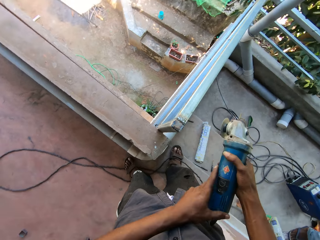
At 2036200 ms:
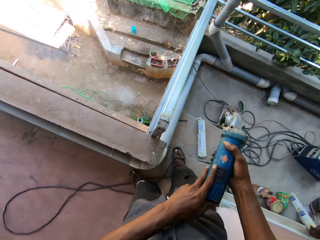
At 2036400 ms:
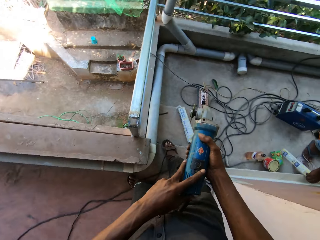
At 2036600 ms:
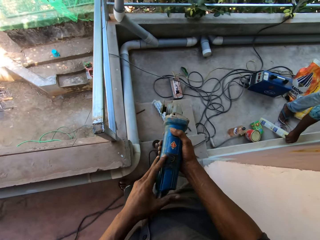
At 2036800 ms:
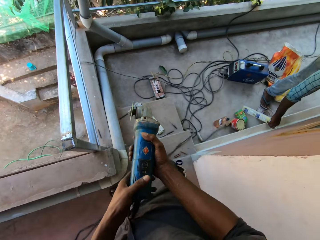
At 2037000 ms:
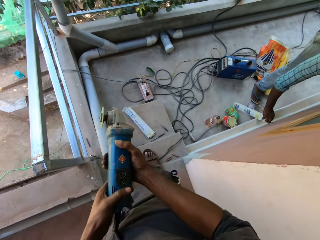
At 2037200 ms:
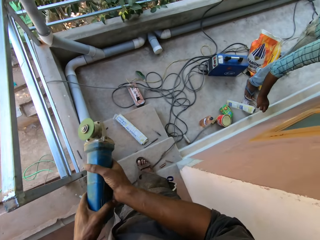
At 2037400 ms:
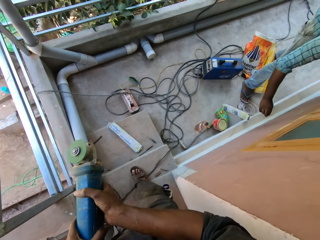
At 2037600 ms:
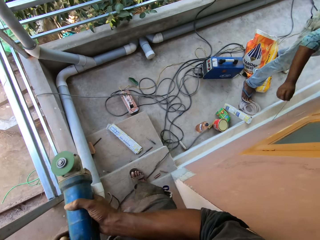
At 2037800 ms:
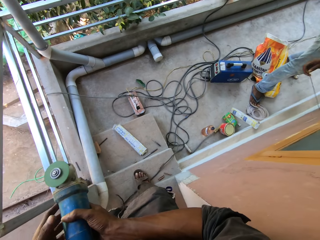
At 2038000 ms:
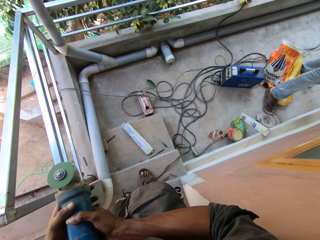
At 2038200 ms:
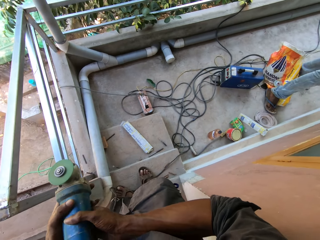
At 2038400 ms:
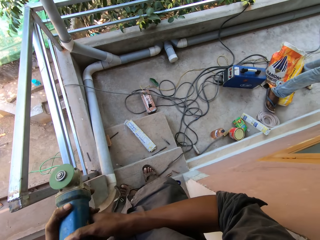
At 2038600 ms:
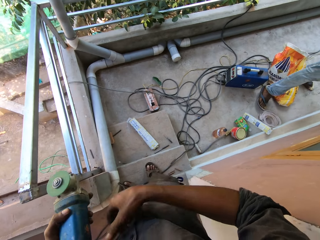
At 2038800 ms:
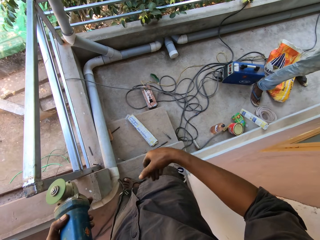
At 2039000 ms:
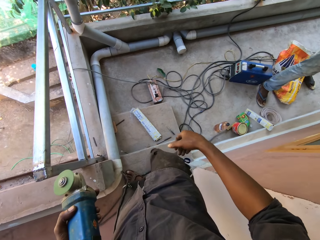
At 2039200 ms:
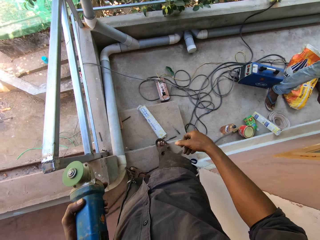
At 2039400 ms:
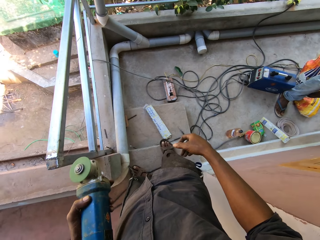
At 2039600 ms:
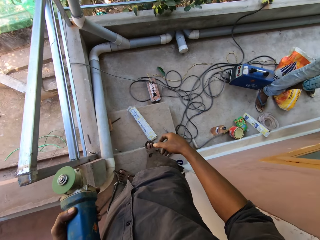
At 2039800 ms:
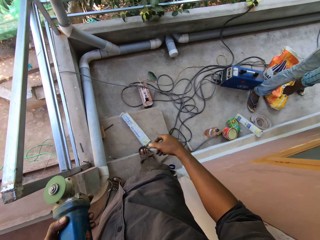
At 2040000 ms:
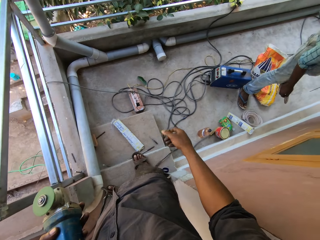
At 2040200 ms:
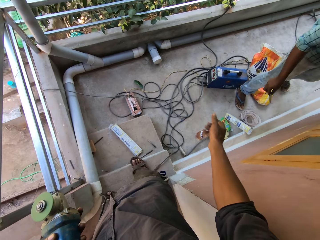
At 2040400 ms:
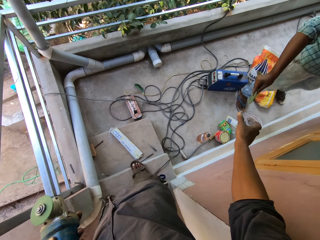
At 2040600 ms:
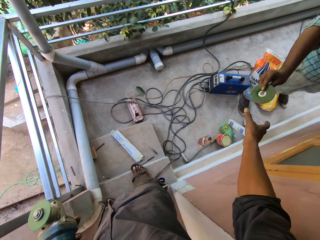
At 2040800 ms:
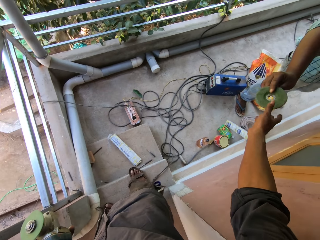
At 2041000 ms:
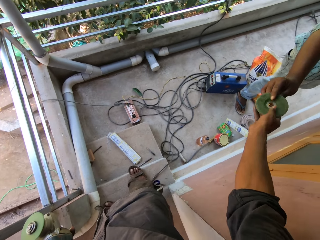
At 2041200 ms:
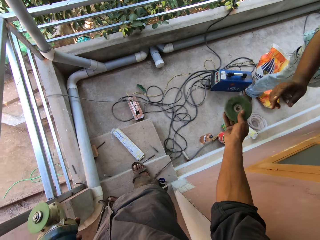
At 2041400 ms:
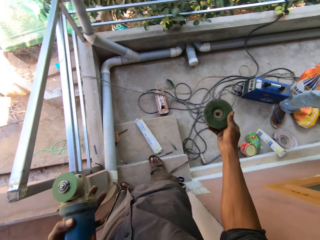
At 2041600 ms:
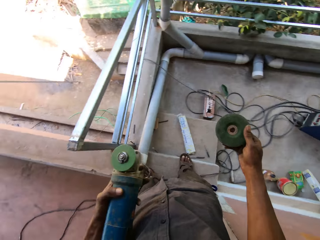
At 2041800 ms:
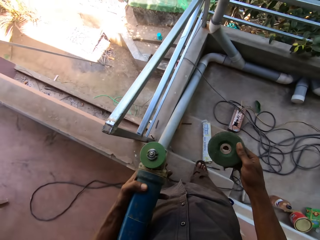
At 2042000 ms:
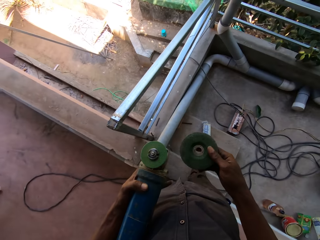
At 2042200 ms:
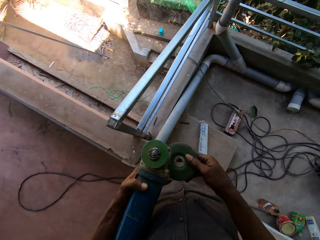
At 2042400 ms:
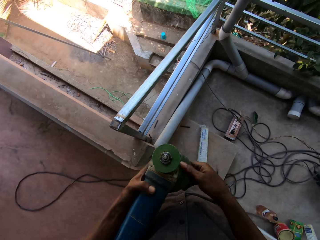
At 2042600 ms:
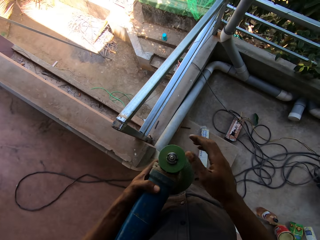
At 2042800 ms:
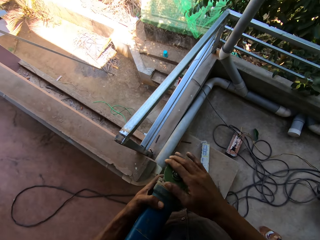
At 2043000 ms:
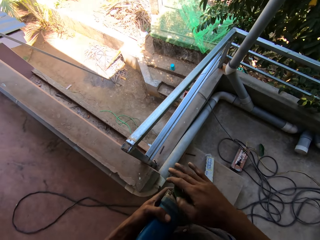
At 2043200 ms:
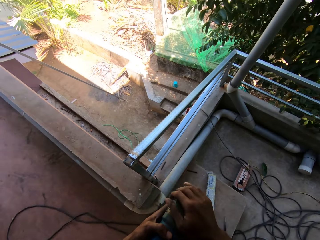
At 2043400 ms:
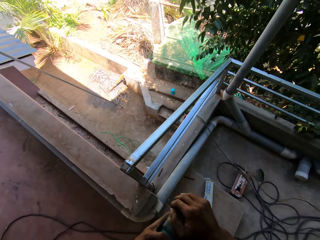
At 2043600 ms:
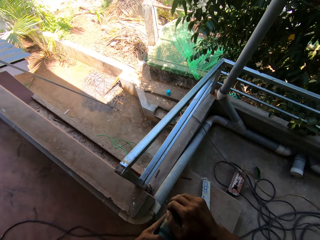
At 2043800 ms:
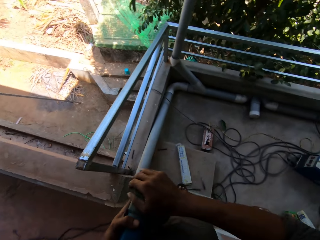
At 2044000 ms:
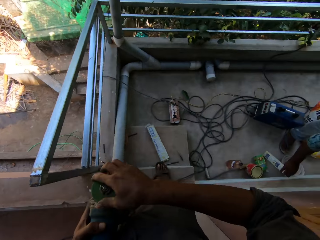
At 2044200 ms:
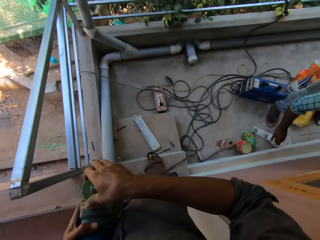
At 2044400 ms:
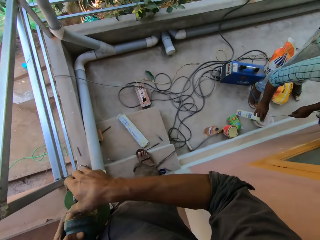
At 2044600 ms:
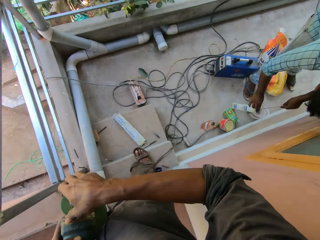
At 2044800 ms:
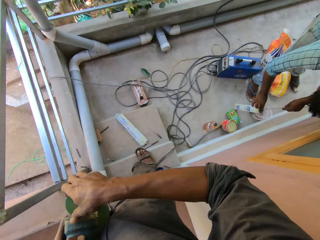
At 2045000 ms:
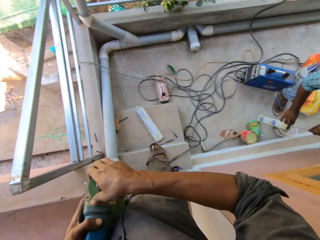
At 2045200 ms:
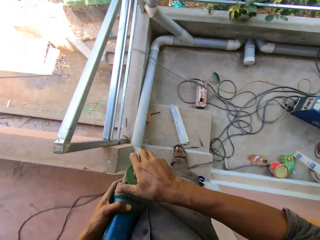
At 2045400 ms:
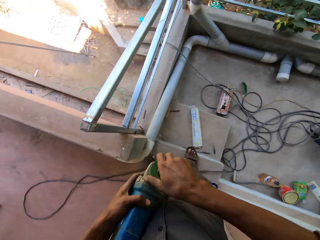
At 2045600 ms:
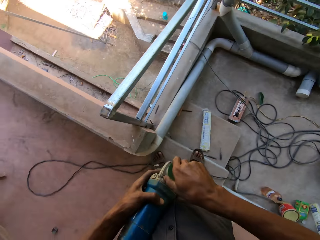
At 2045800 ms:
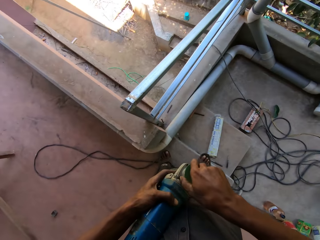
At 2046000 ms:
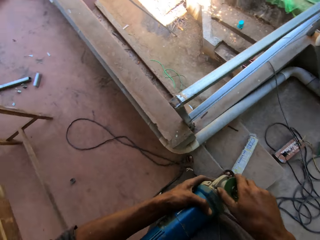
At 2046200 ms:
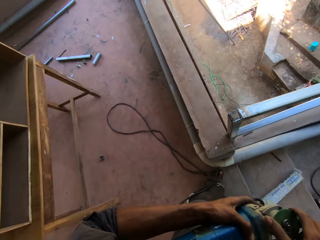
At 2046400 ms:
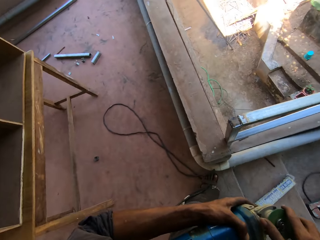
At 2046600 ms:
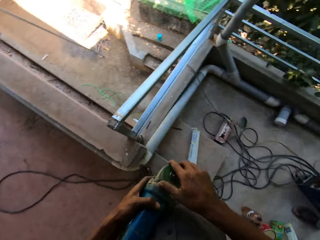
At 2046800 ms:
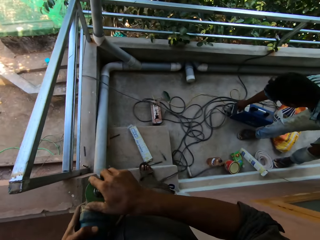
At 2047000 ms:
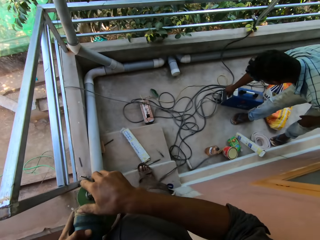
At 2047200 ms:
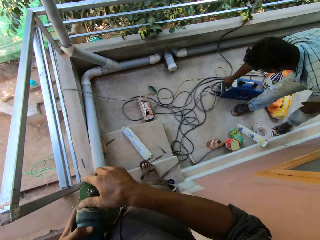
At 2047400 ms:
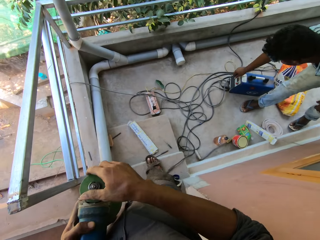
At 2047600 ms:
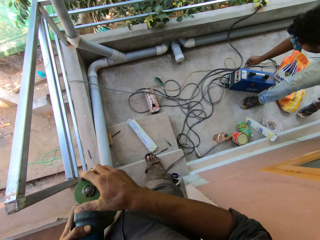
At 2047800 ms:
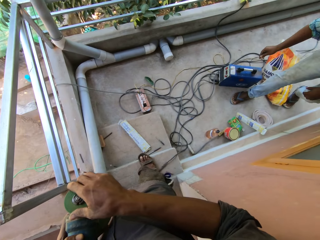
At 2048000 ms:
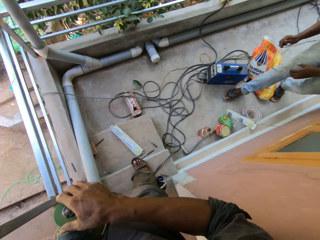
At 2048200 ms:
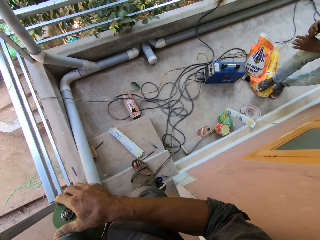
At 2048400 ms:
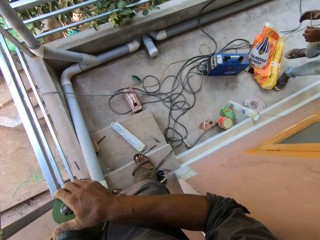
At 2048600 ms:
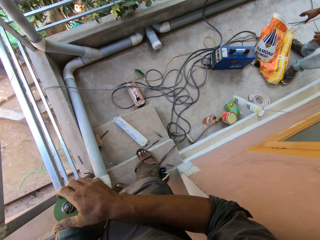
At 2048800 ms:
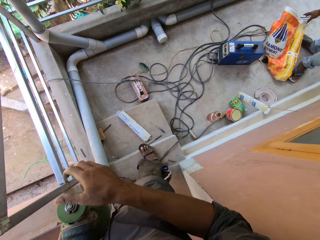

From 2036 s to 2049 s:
The camera wearer turns off the angle grinder with his left hand. A man picks up an electrode from a carton pack on the floor with his right hand. The man talks to the camera wearer. The man picks up the disc or grinding stone of the angle grinder on the sack on the floor with his right hand. The man gives the disc to the camera wearer with his right hand. The camera wearer passes the disc on the angle grinder from his right hand to his left hand. He forces out the disc from the angle grinder with his right hand. He rotates the grinding stone. The man picks up the electrode from the carton pack on the floor with his right hand. The camera wearer talks to the man. The man puts the electrode in his left hand inside the carton pack with his left hand. The man talks to the camera wearer. The man turns on the stick welding machine with his right hand and touches a button.

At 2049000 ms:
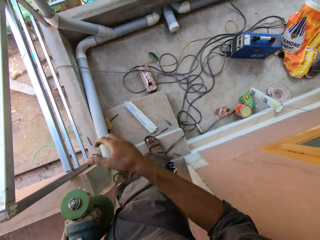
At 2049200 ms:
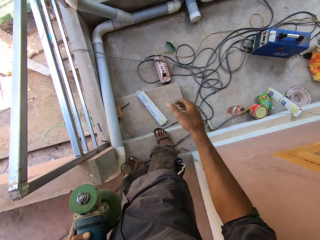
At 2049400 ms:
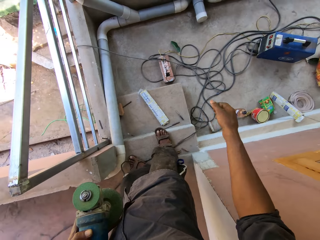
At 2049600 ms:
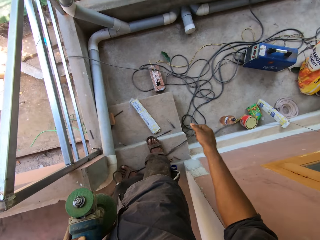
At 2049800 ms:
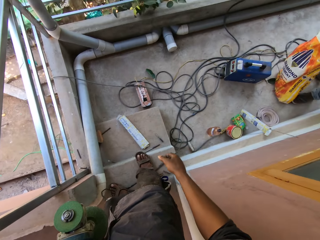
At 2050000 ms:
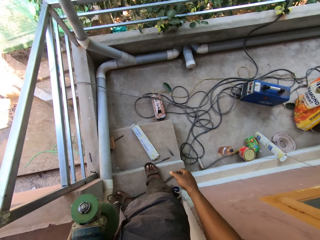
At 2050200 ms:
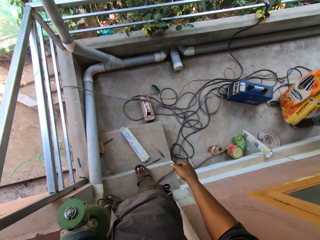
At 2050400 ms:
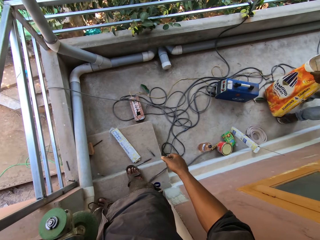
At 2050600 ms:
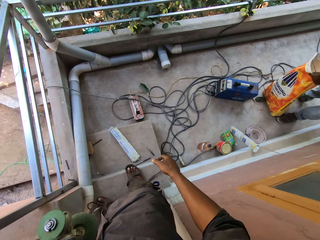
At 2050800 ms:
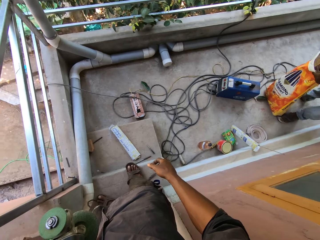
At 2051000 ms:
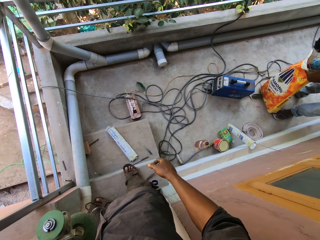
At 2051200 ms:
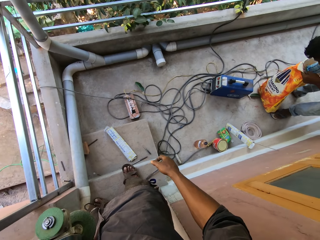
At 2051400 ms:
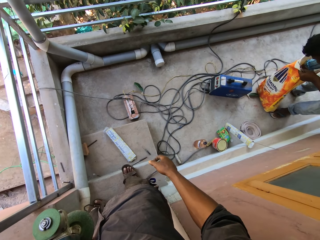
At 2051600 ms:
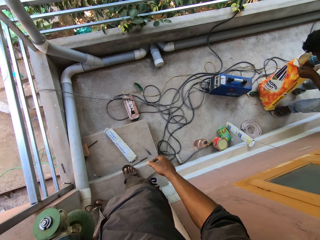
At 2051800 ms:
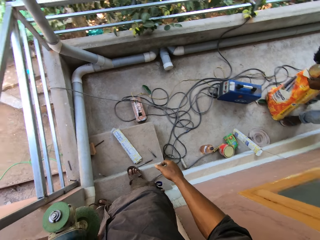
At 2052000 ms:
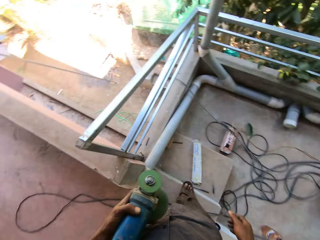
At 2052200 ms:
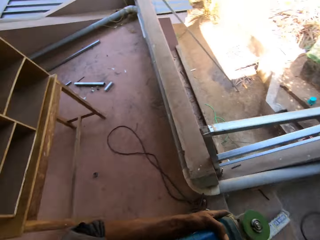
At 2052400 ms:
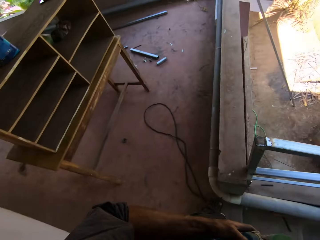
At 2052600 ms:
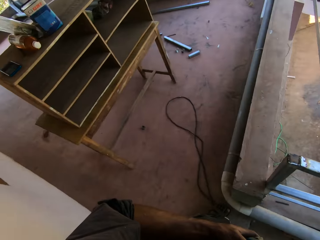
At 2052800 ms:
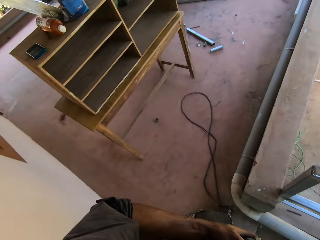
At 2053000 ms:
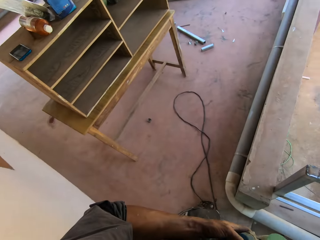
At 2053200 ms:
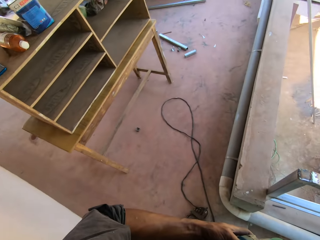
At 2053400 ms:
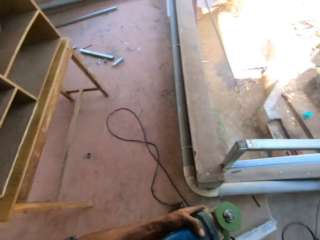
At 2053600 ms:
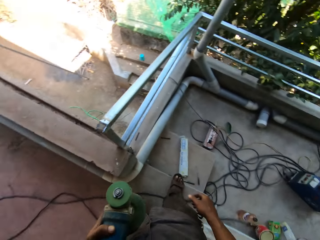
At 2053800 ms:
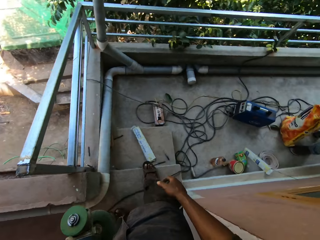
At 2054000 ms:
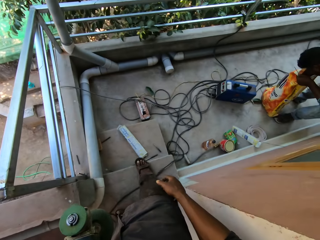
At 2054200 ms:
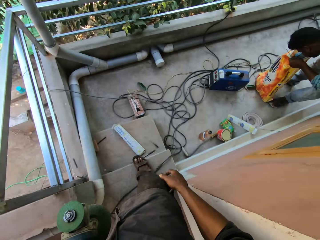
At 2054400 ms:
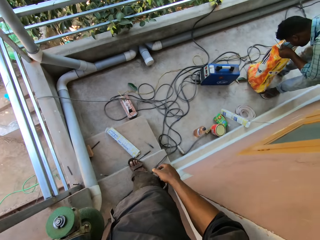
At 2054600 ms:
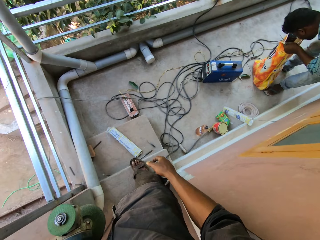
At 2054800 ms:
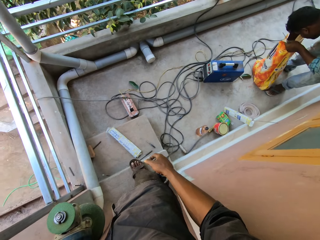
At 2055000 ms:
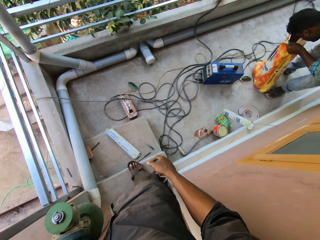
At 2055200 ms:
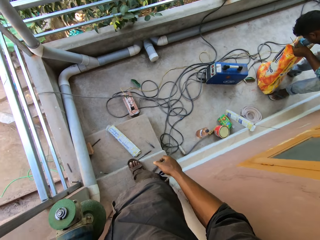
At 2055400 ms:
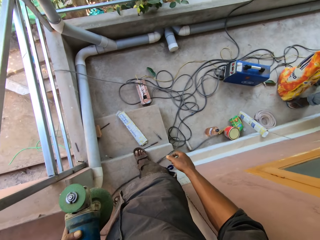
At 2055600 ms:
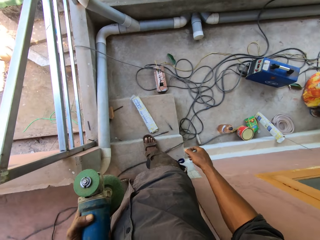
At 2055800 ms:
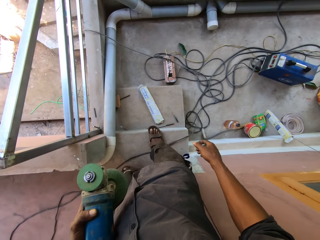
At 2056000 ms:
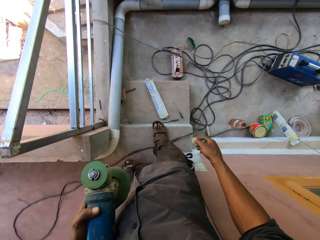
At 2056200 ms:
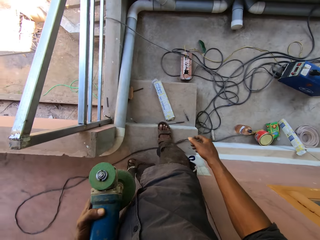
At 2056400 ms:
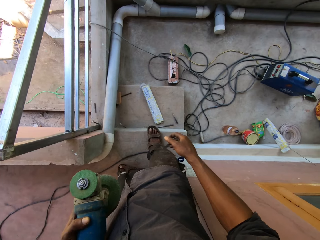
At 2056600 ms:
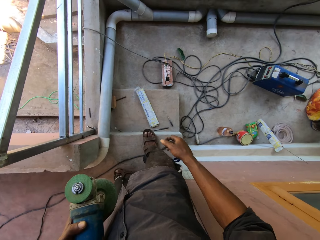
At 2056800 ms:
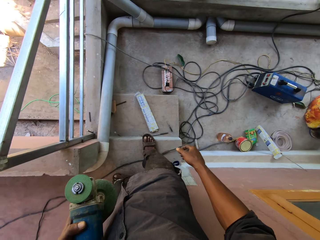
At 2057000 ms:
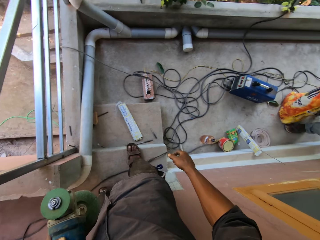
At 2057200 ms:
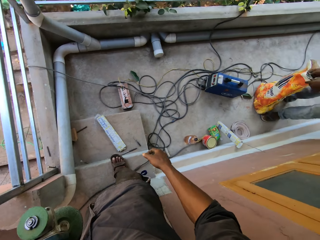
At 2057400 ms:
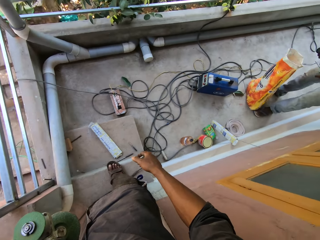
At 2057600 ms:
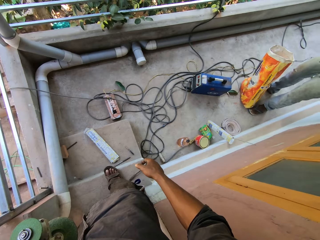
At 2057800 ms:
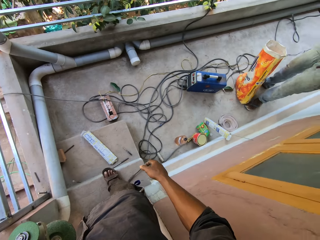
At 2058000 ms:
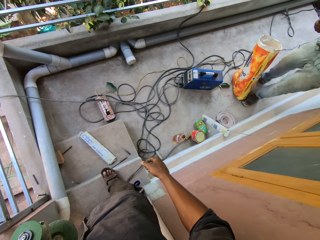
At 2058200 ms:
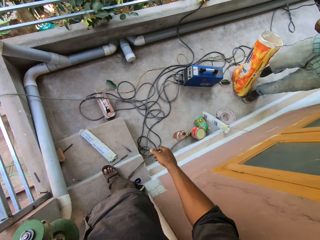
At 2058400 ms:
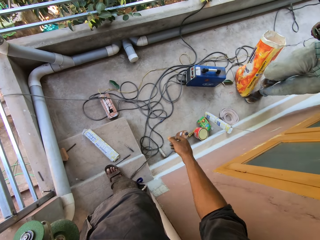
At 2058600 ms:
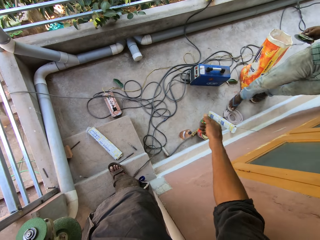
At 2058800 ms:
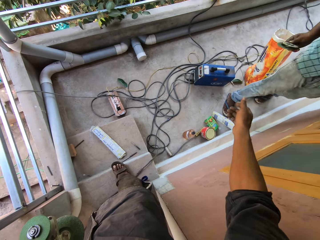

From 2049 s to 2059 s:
The man holds the sack on the floor with his right hand. He searches inside the sack. He holds the sack with his left hand. He puts his right hand inside the sack on the floor. The camera wearer looks around.
